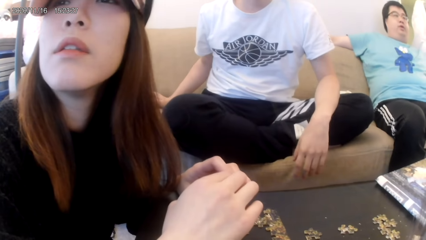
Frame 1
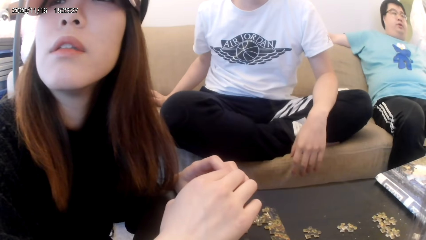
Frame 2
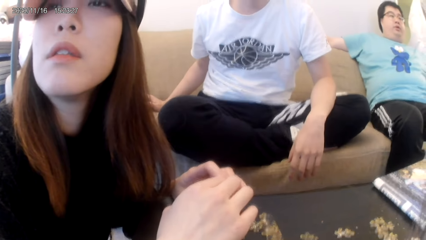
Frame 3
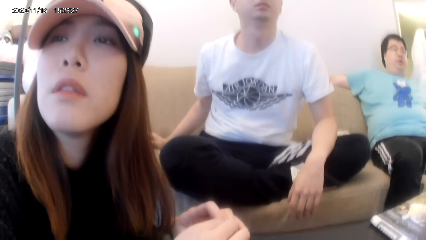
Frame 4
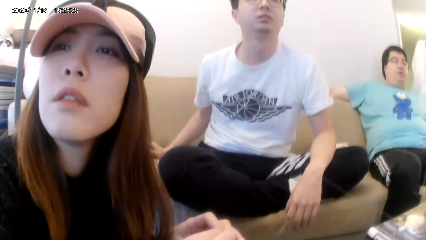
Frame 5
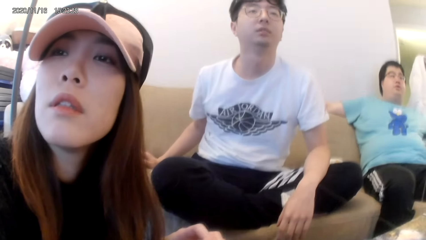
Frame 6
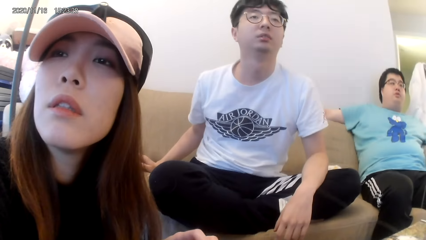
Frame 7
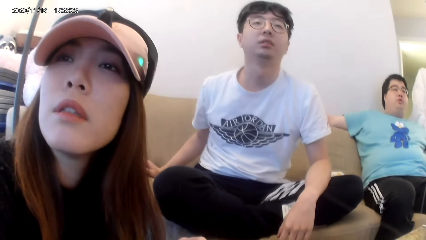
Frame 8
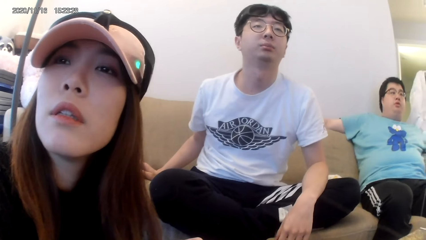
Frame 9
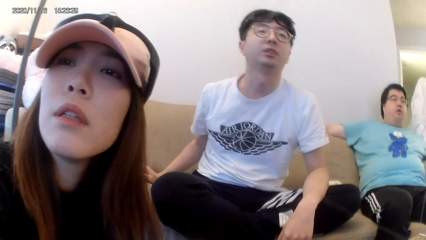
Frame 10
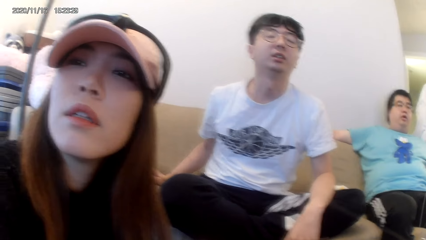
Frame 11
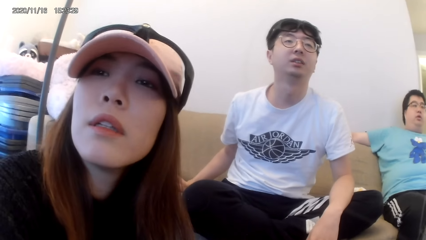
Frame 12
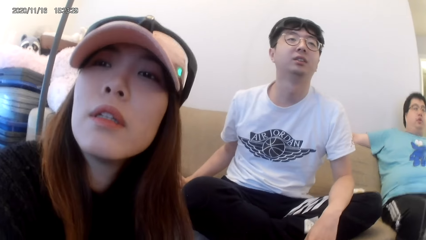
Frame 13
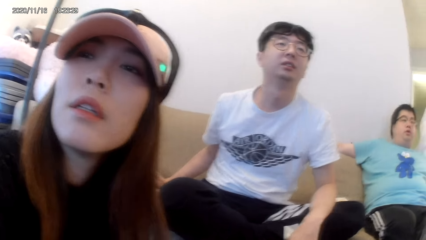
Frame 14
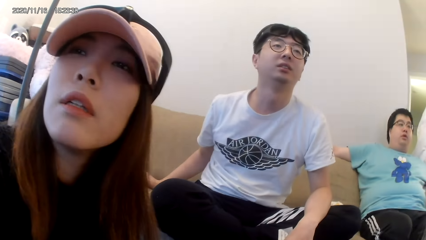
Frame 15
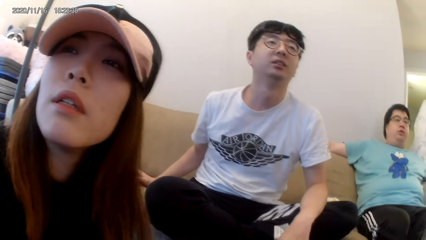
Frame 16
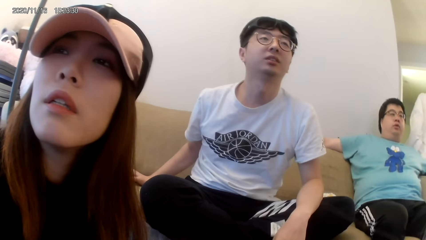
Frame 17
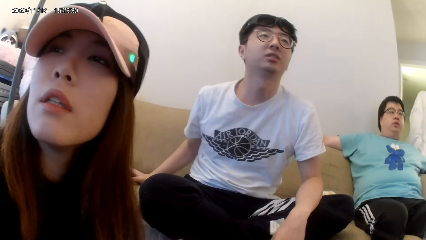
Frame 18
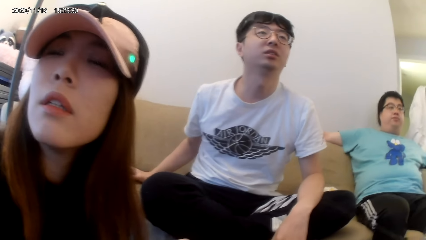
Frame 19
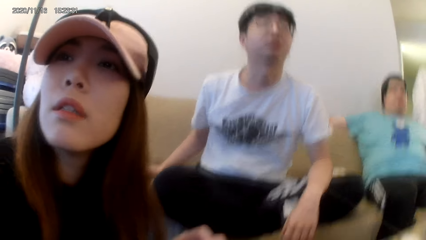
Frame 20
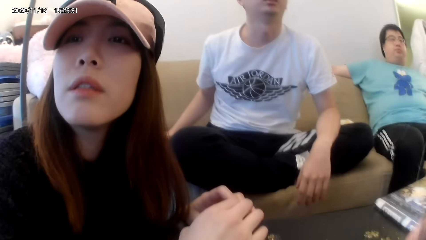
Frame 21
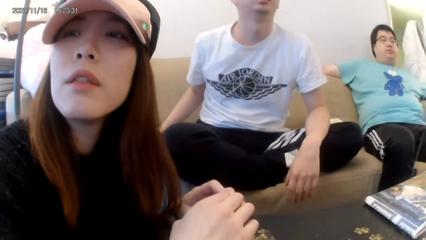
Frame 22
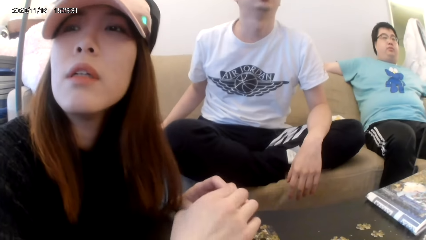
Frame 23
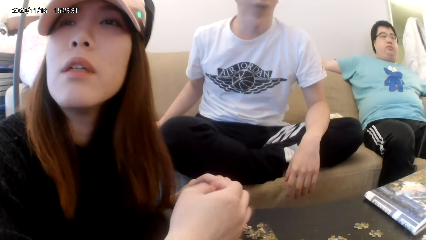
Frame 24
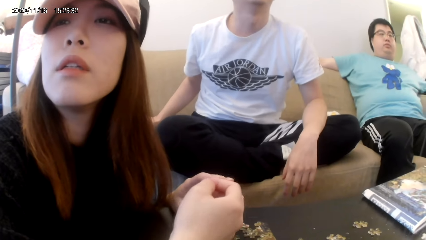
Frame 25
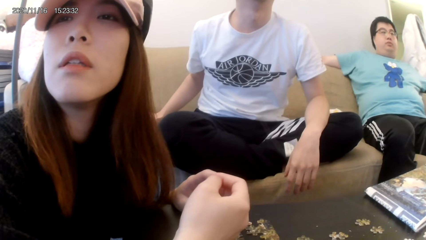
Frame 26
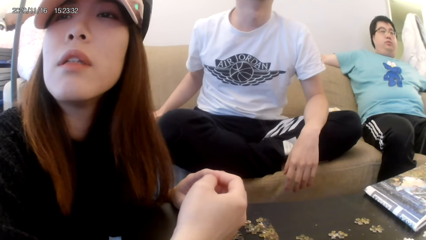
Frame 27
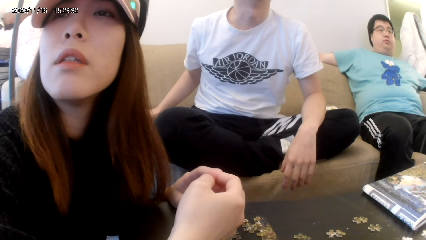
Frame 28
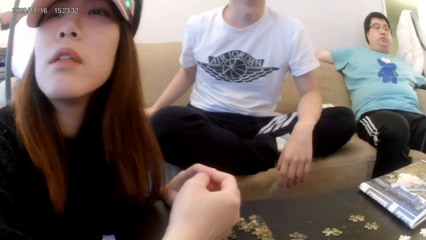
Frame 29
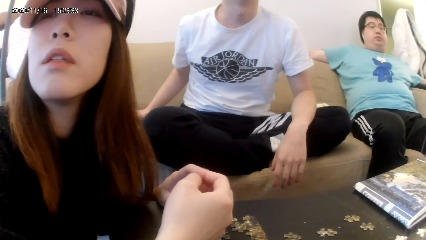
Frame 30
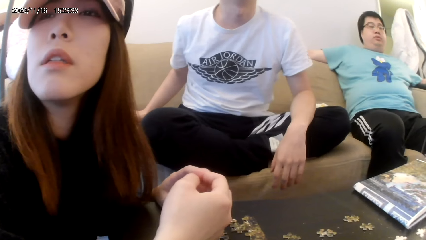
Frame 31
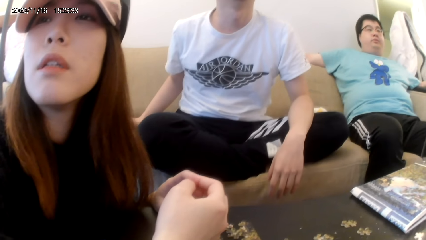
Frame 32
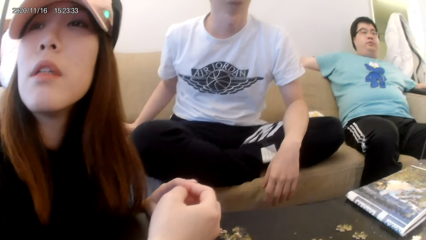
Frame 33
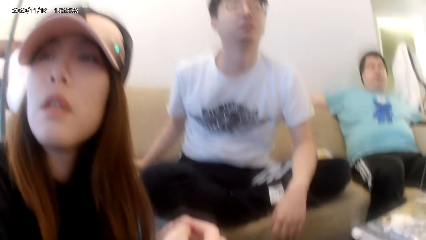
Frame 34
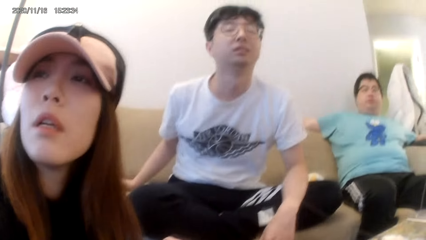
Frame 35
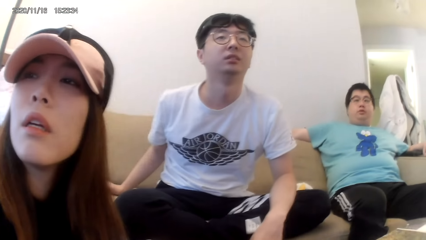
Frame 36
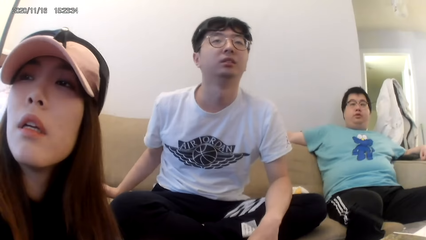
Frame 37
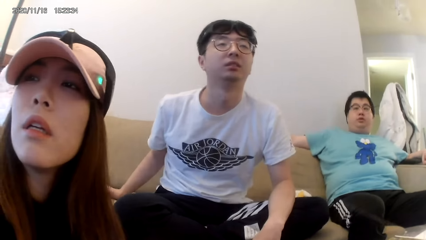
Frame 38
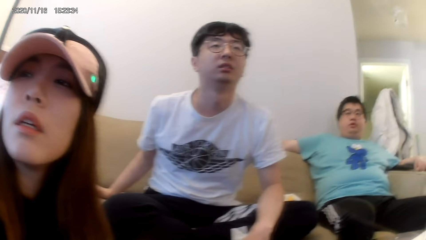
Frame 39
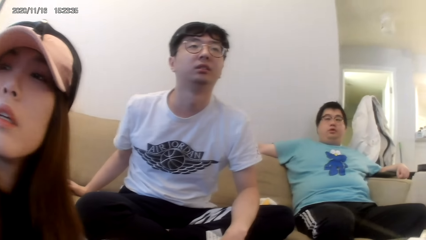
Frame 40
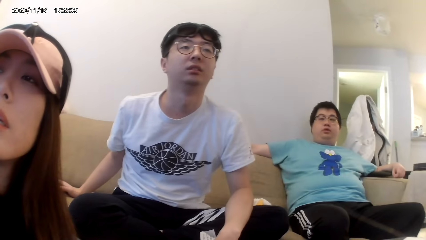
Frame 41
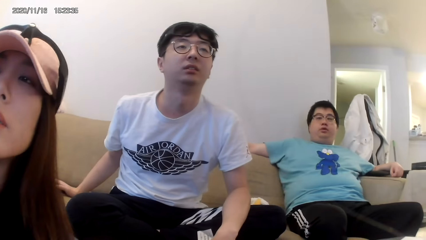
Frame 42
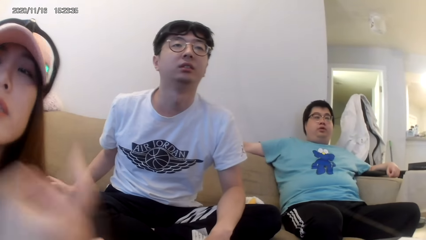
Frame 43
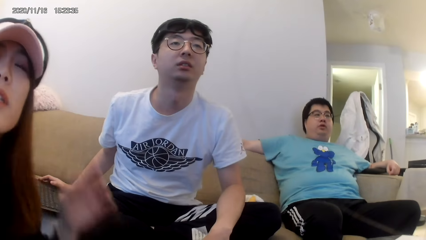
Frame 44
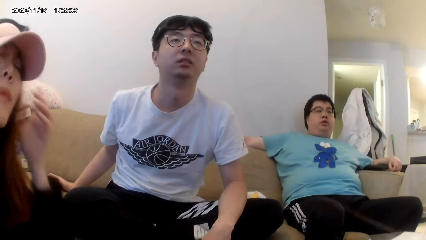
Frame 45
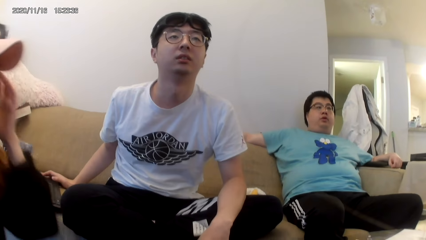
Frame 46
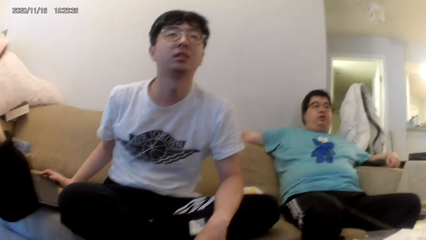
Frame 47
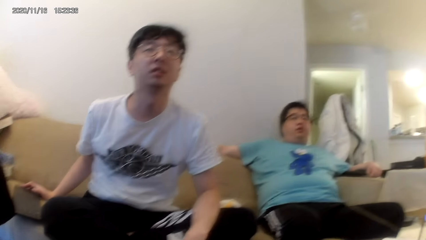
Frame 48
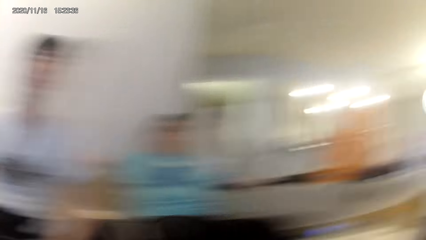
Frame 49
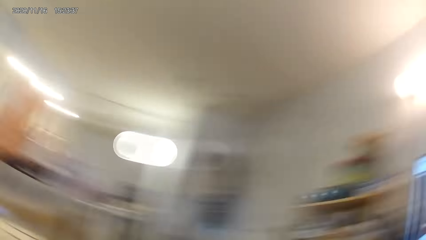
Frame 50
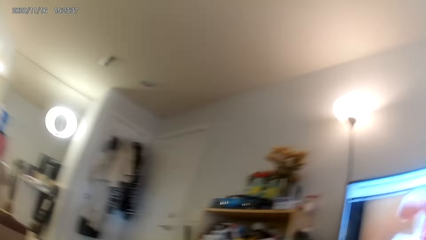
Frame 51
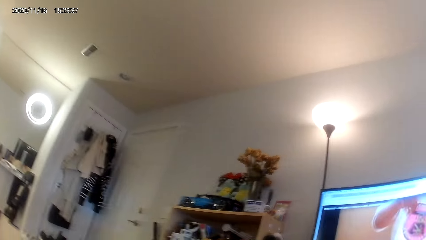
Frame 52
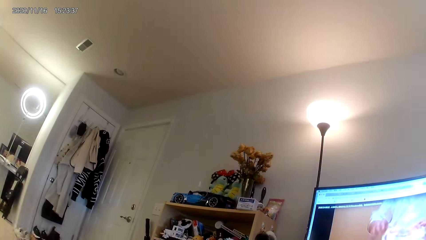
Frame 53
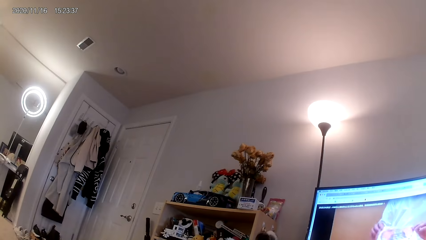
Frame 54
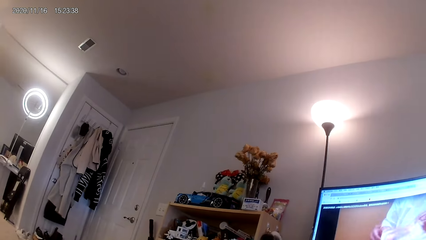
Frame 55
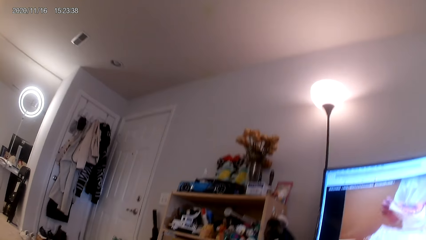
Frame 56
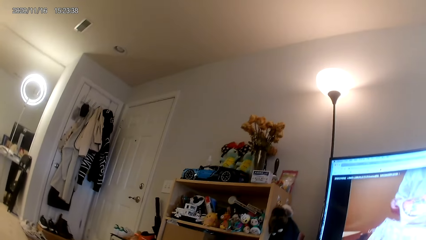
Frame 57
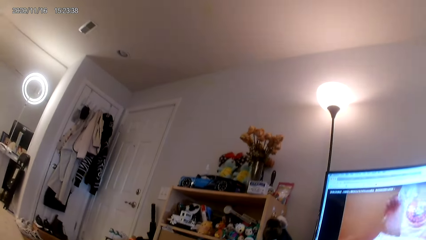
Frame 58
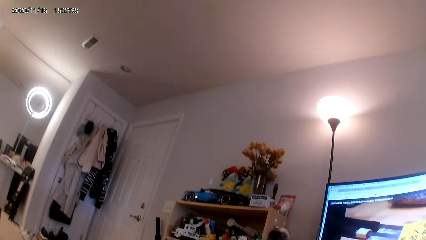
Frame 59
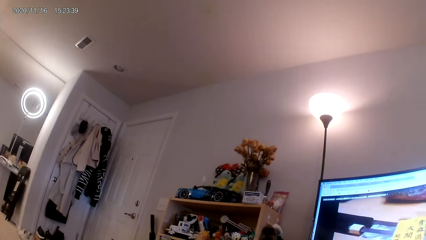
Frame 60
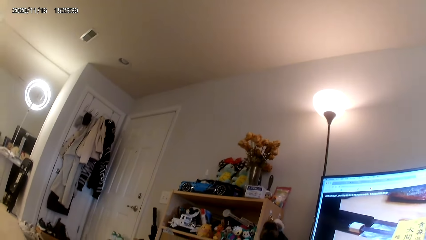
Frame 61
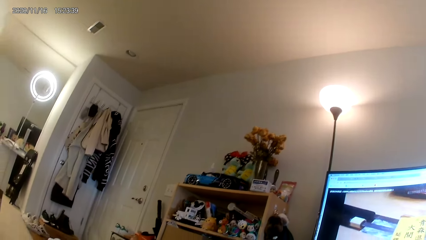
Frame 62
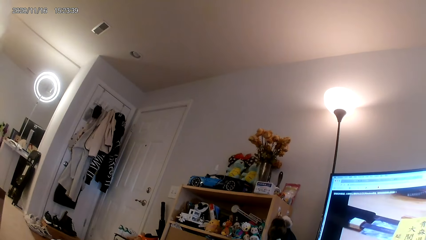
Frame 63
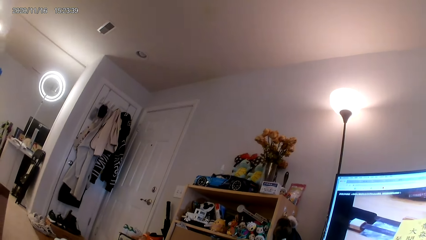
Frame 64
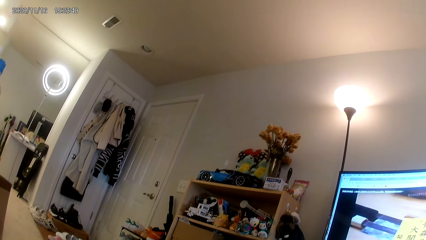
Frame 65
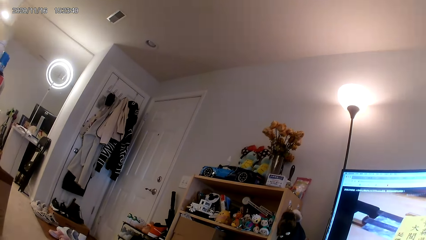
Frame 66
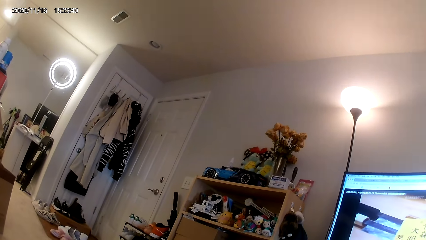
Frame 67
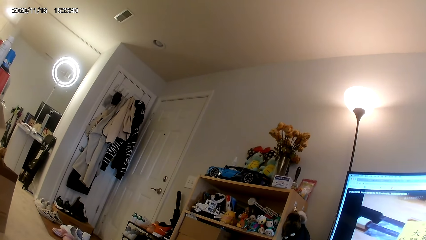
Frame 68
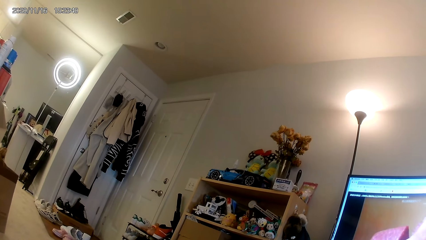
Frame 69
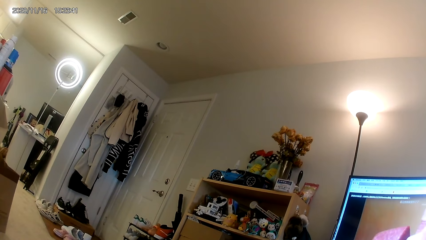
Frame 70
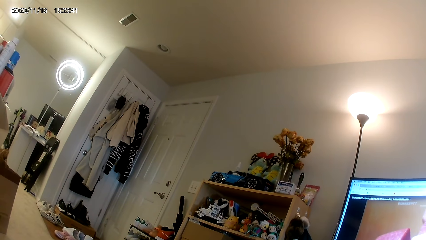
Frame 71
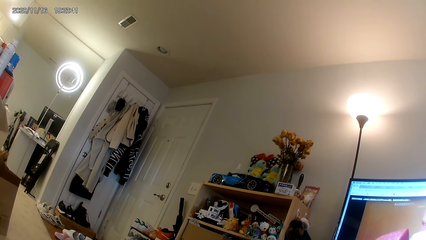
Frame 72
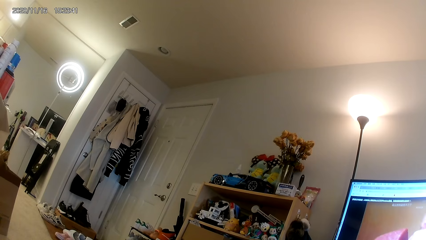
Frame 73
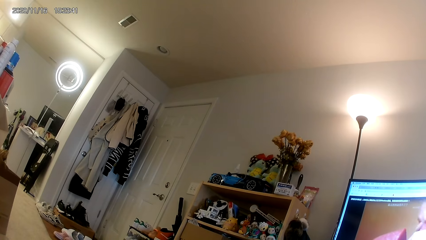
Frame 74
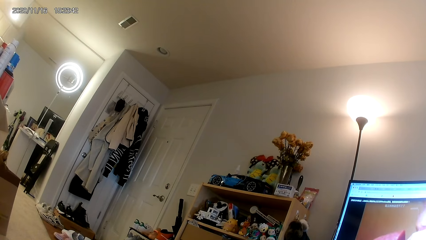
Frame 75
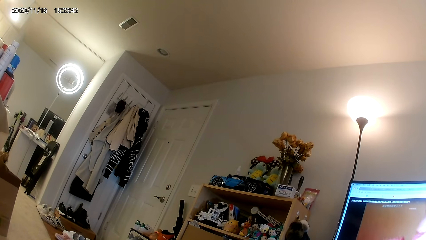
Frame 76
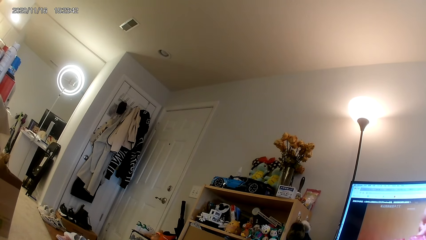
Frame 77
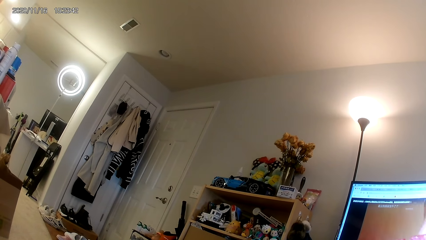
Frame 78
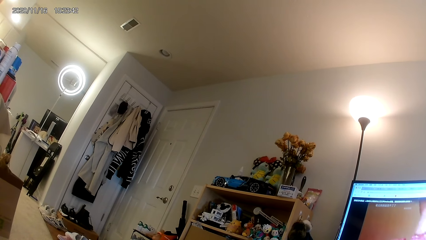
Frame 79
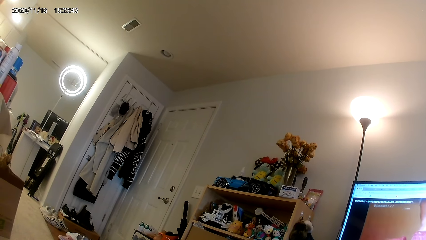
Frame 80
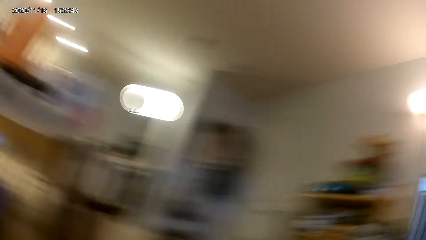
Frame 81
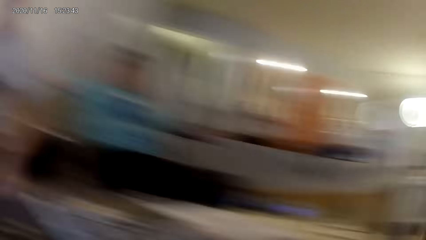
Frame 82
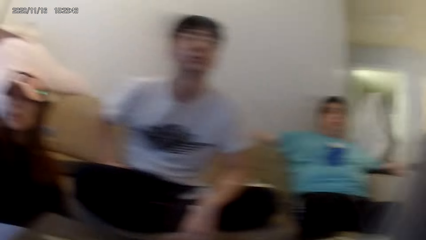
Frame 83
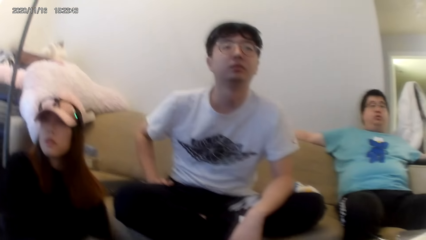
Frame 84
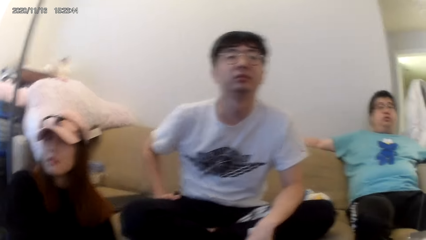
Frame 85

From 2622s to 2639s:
The camera wearer turns to the screen.
